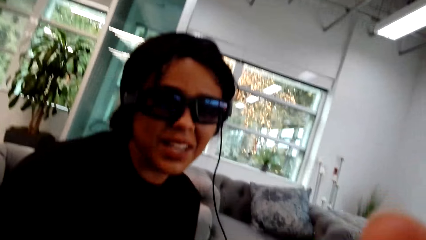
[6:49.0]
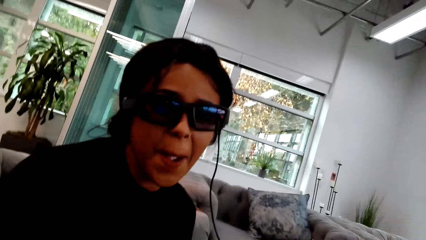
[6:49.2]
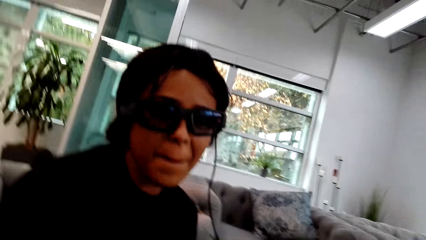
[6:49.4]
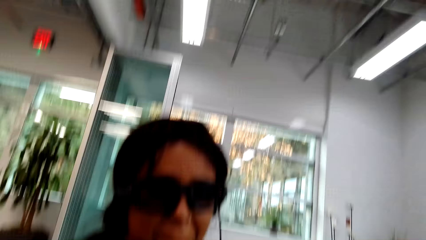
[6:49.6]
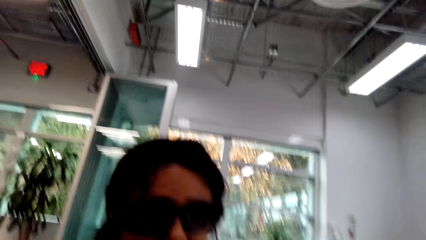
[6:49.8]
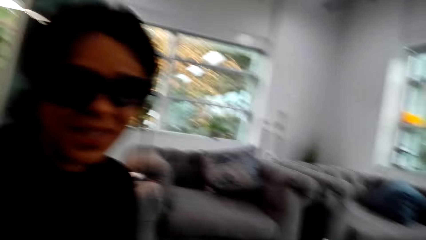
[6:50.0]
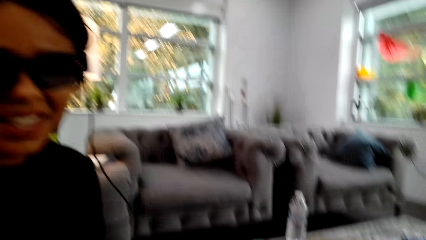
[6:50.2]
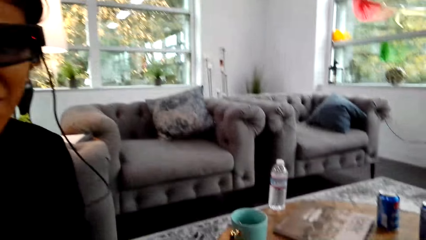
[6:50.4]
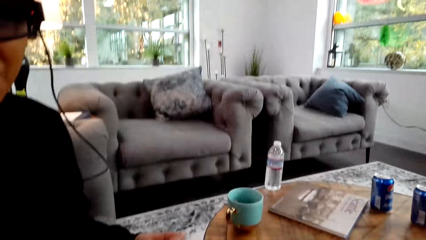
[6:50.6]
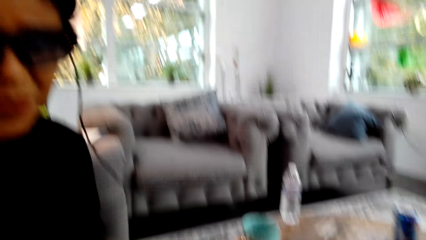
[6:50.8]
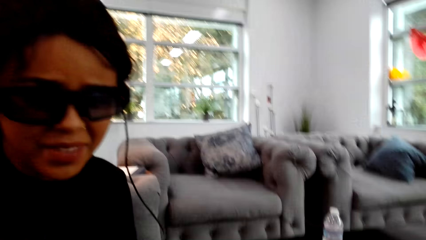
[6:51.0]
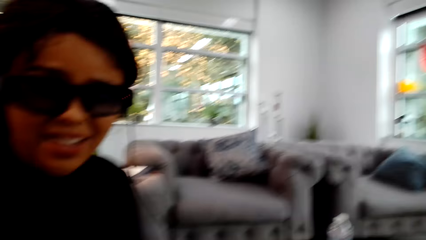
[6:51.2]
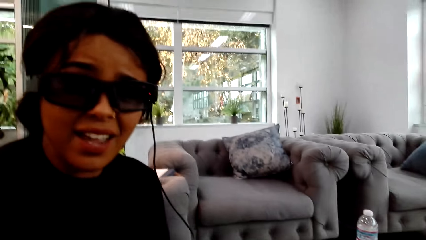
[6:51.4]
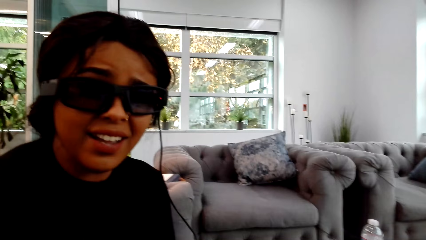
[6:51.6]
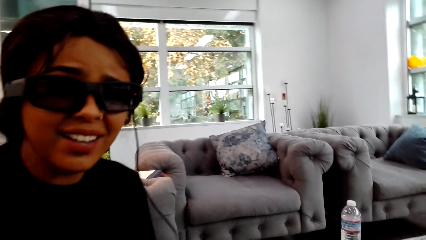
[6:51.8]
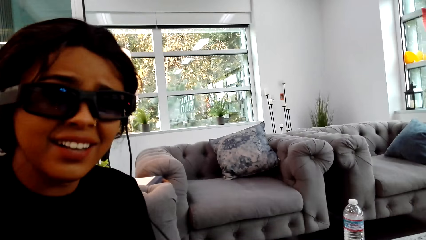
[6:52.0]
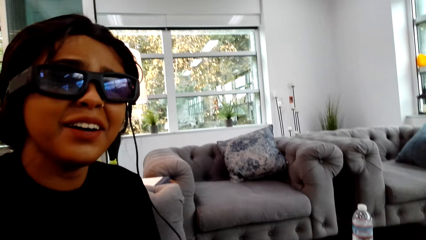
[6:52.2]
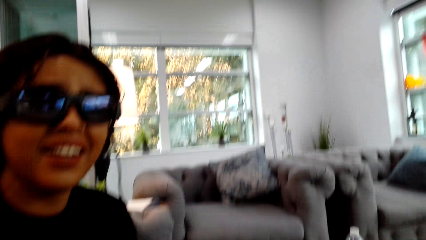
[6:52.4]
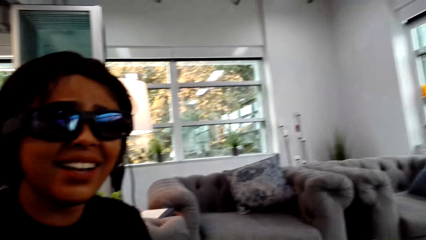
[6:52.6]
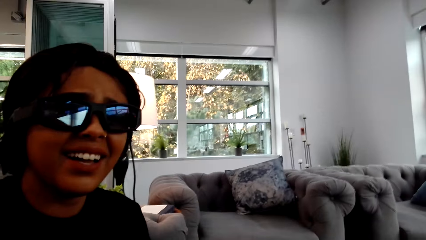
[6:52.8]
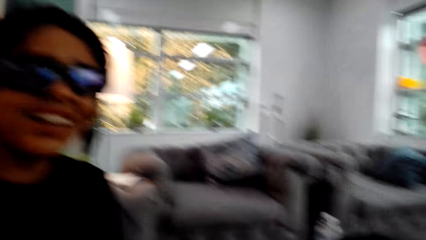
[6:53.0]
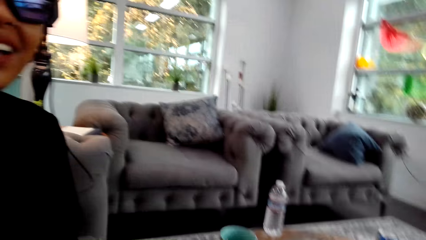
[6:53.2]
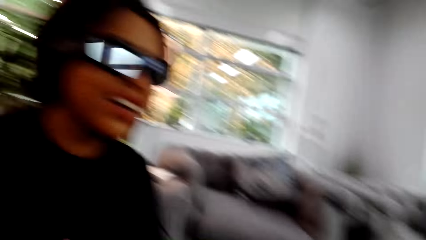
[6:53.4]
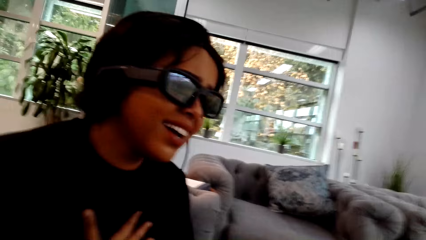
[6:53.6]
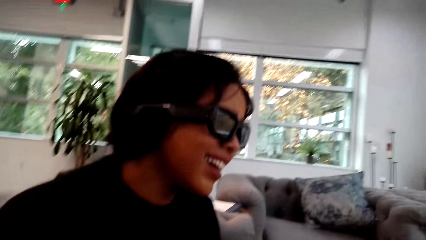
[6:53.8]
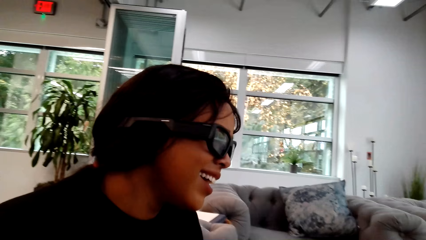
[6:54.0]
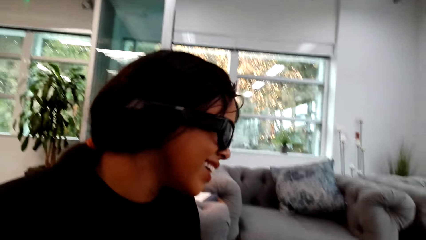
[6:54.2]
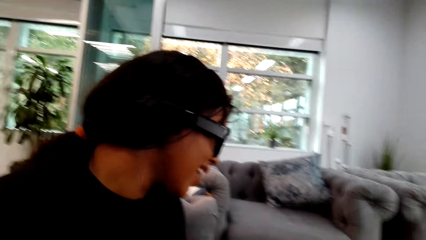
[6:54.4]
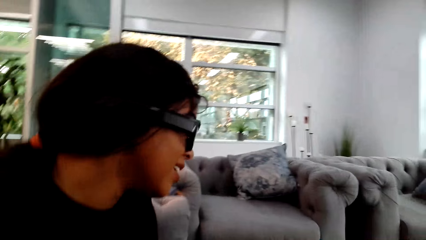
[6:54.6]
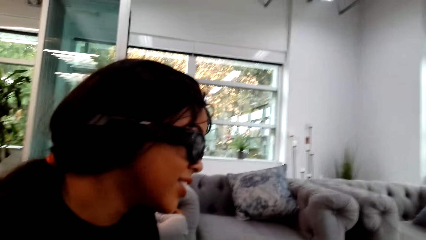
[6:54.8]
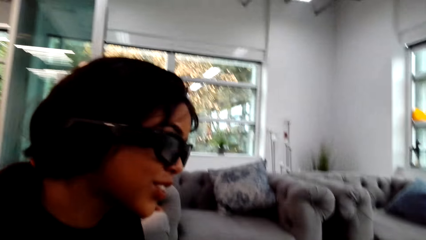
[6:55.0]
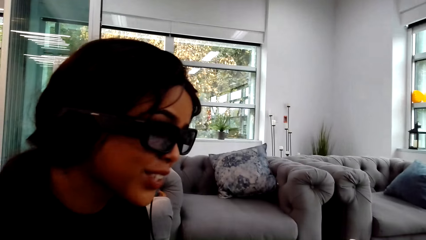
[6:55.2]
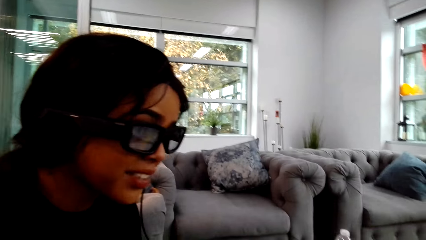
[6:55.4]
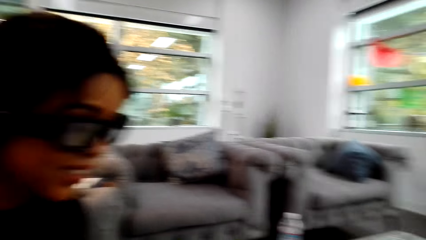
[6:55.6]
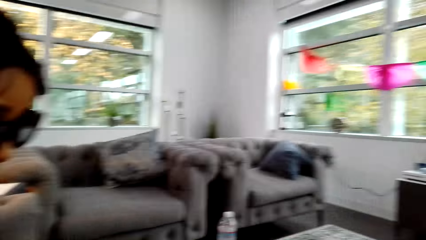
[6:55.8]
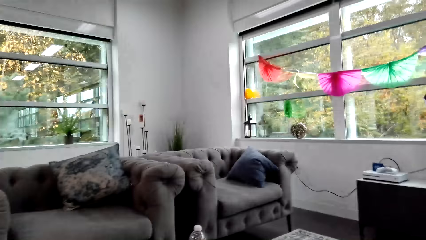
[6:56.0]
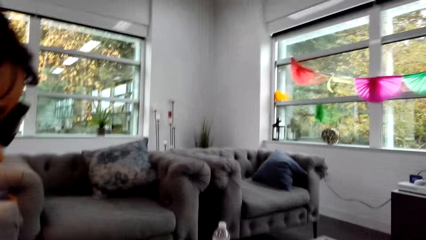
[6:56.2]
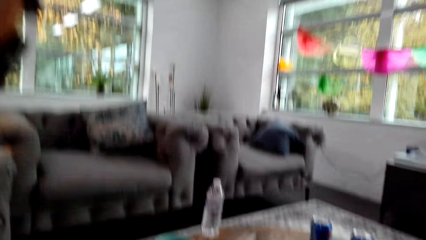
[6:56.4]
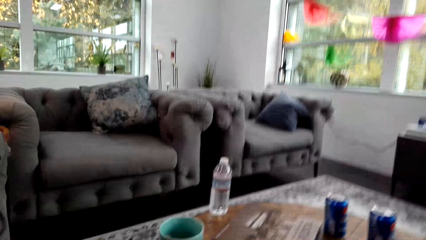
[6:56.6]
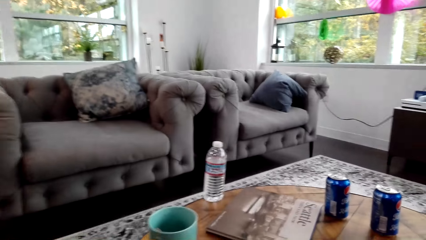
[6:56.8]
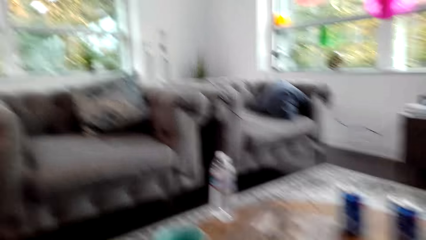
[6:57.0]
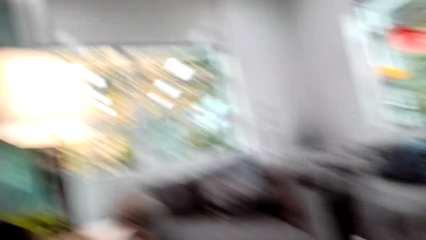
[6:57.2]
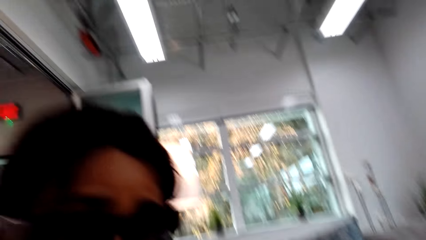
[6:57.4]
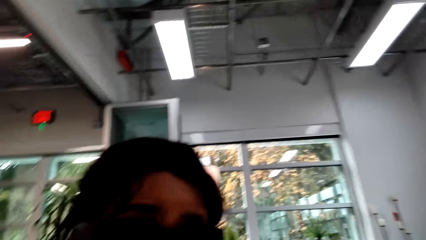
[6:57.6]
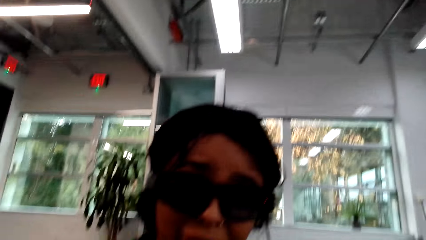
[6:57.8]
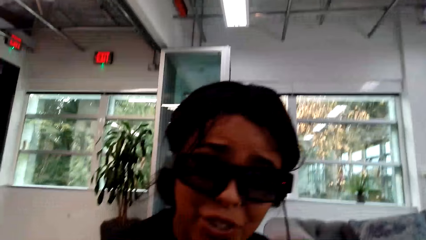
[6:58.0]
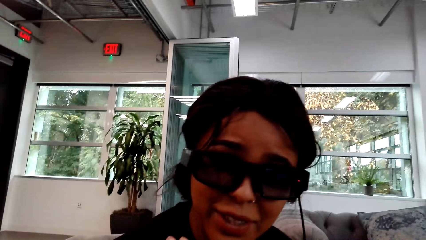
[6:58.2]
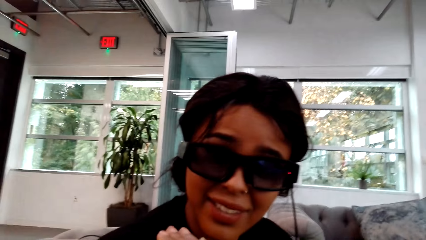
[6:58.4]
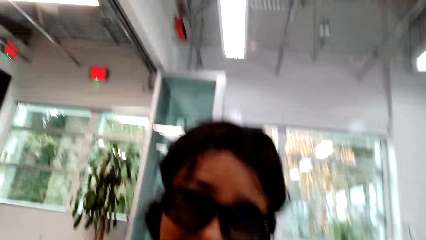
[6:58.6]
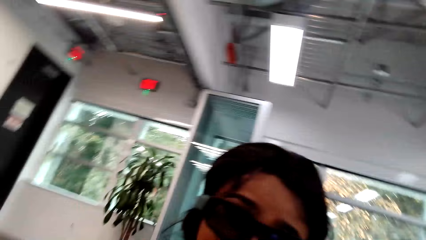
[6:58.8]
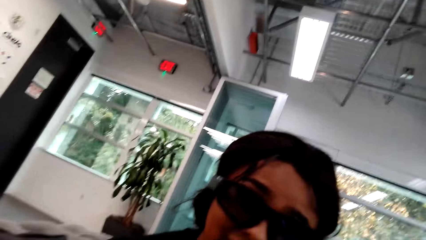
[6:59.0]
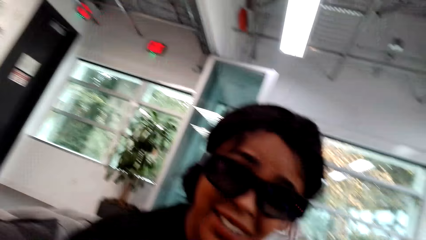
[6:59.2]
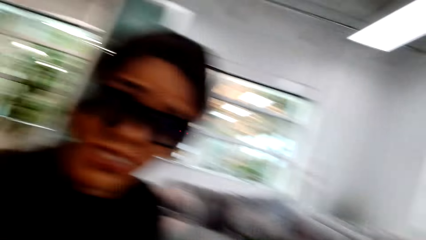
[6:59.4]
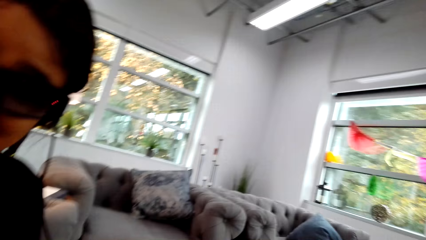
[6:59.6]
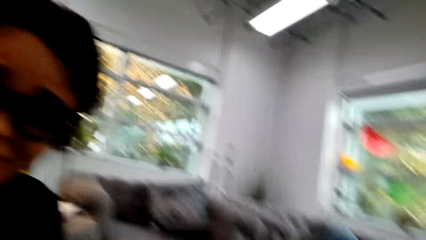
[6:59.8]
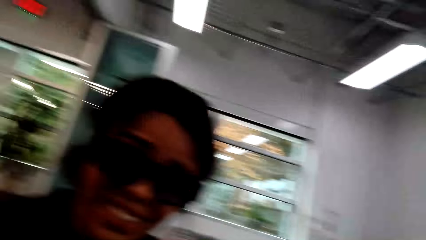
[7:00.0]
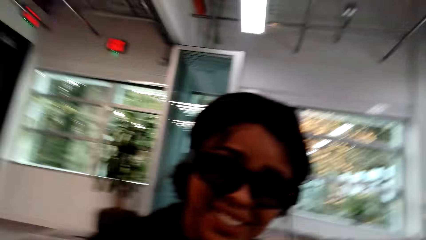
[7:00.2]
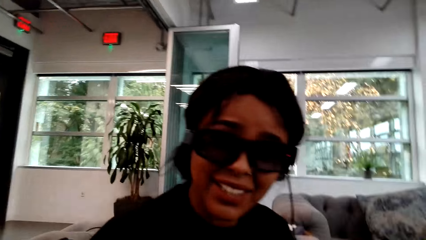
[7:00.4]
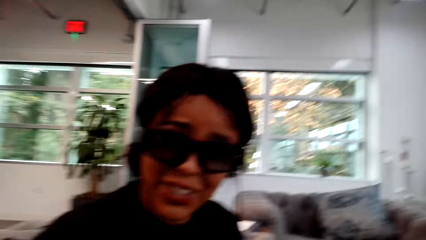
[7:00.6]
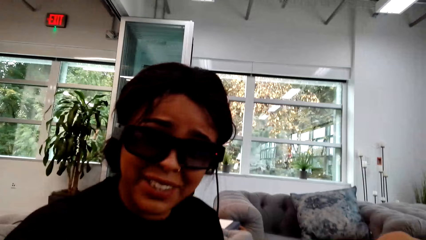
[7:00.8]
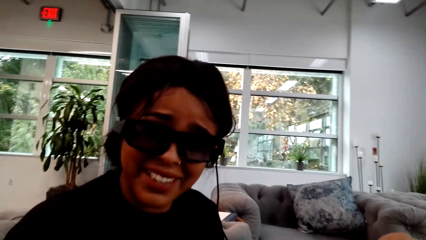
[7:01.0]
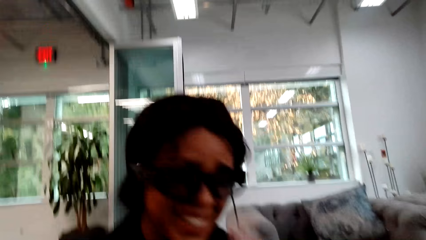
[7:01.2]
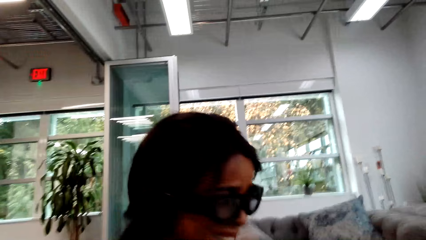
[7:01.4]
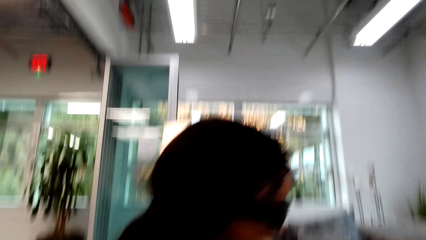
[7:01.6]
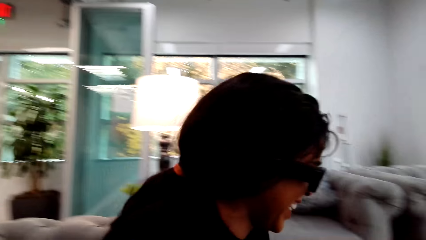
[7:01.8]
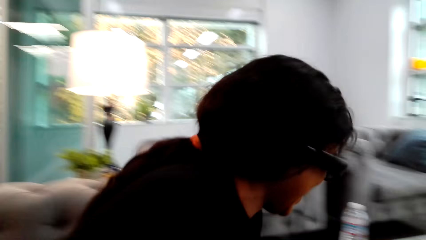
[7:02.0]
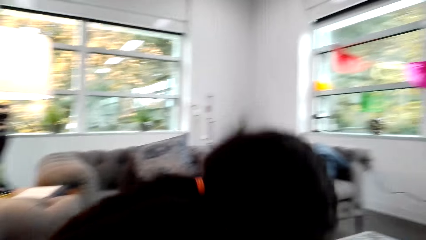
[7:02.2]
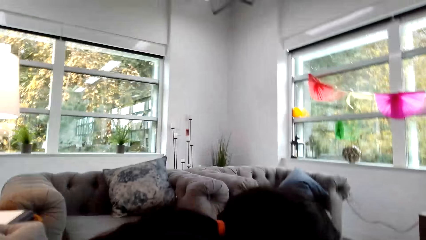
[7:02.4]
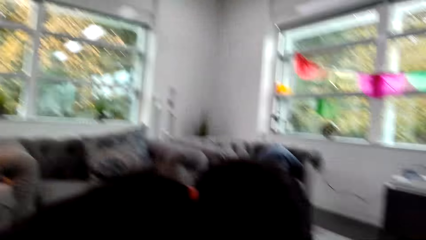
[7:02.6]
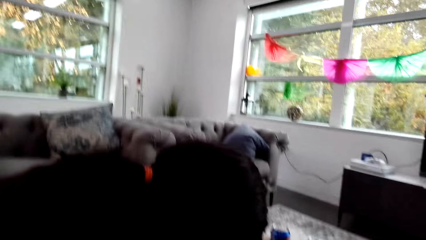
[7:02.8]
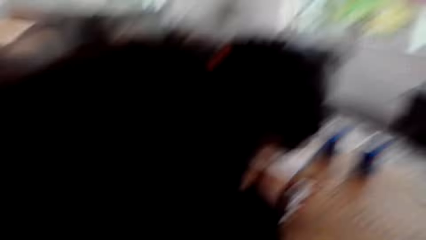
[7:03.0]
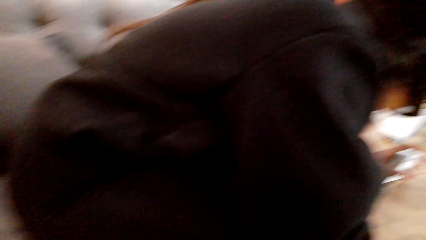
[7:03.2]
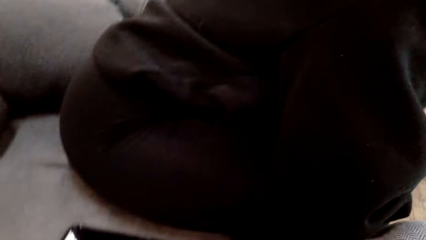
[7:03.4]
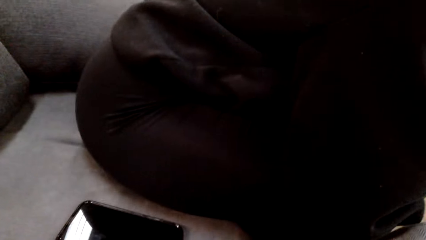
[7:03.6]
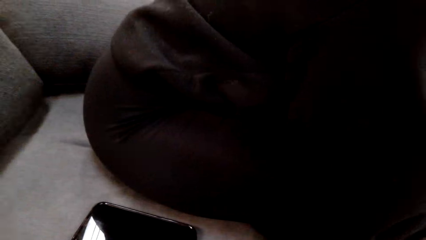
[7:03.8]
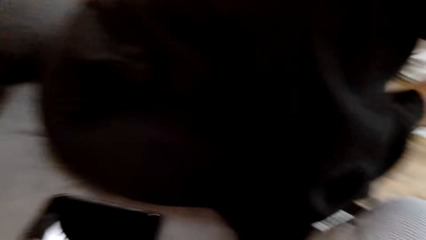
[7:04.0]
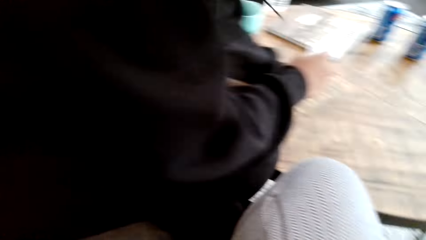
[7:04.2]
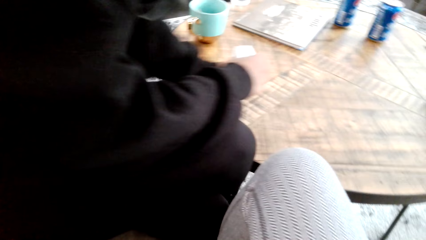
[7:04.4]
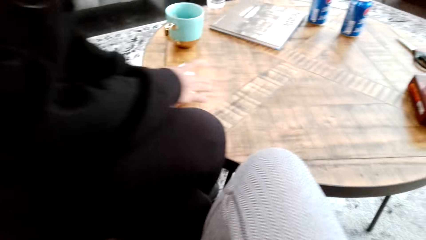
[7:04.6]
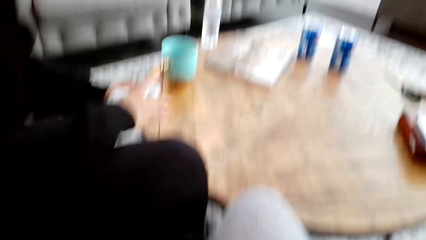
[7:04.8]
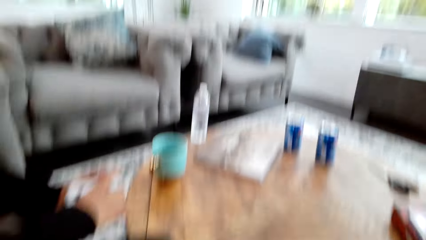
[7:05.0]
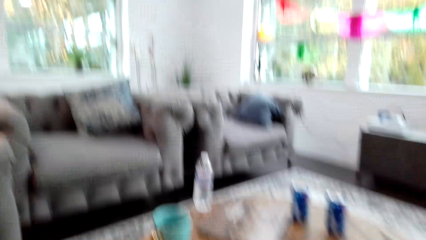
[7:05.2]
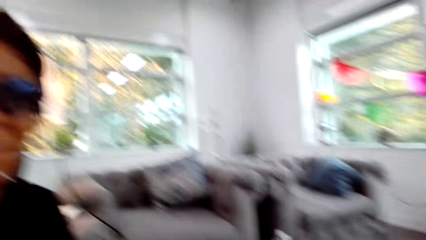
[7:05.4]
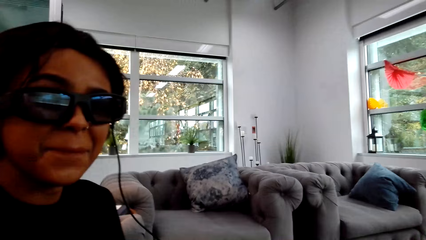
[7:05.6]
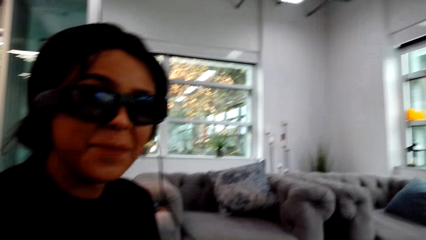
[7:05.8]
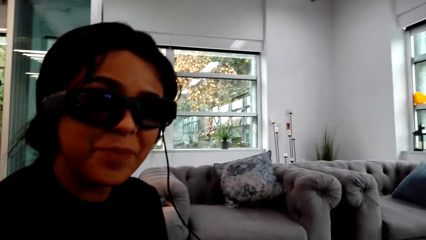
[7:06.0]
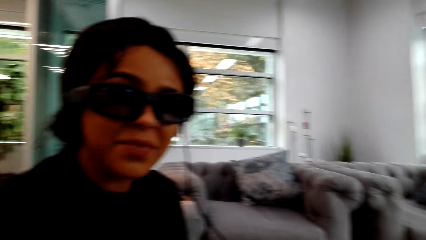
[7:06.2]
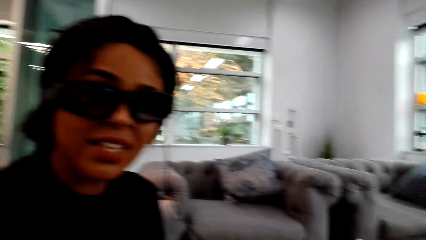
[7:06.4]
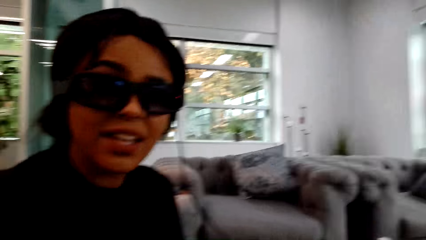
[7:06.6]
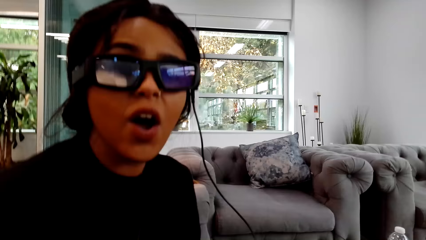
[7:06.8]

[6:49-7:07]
A woman interacts with the camera wearer and holds her chest. The camera wearer looks around a room. The woman moves her head, lifts her hand, interacts with the camera wearer and leans to the front. The camera wearer looks at a phone. The woman bends on the floor and leans backwards.
